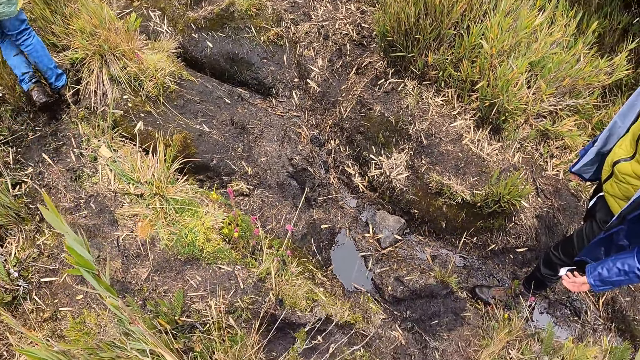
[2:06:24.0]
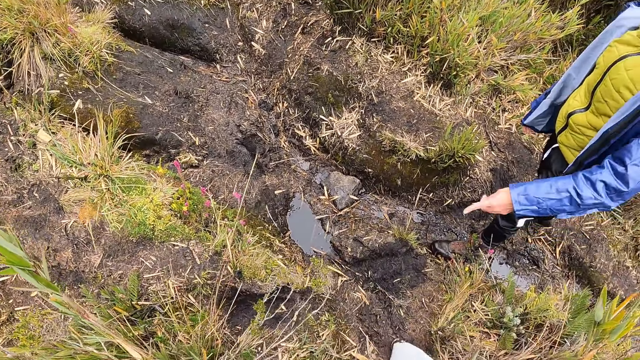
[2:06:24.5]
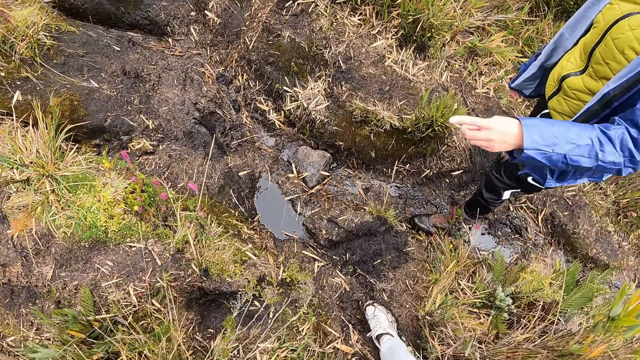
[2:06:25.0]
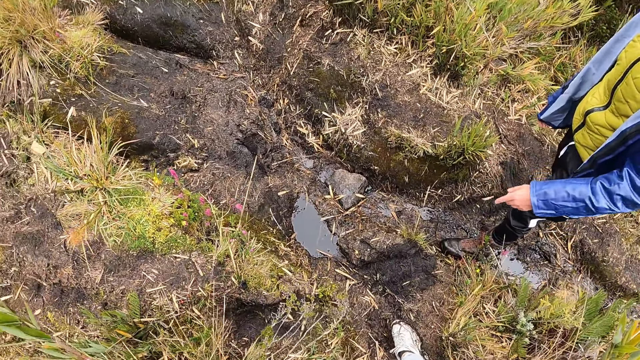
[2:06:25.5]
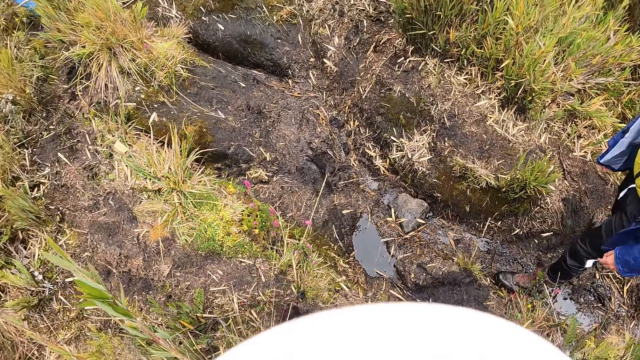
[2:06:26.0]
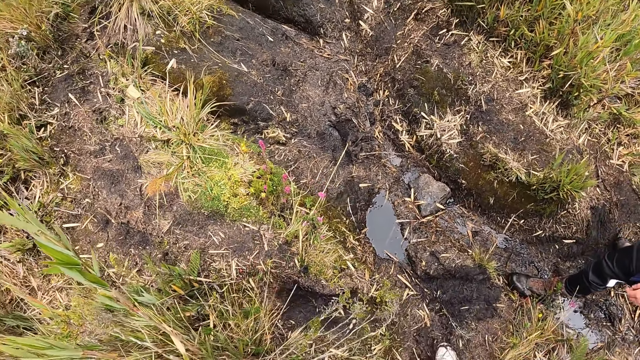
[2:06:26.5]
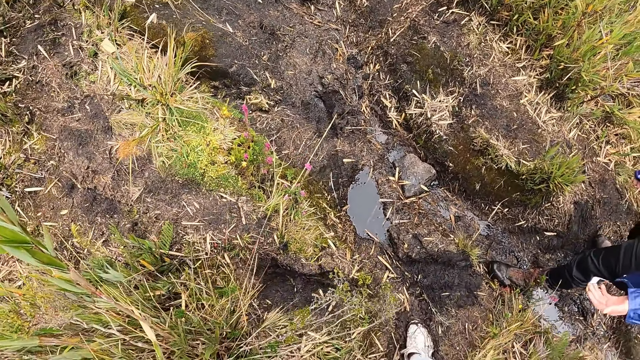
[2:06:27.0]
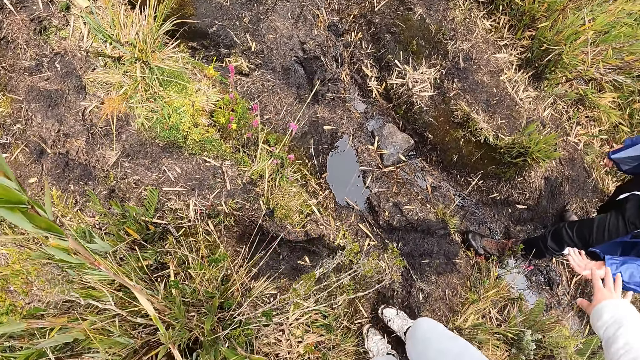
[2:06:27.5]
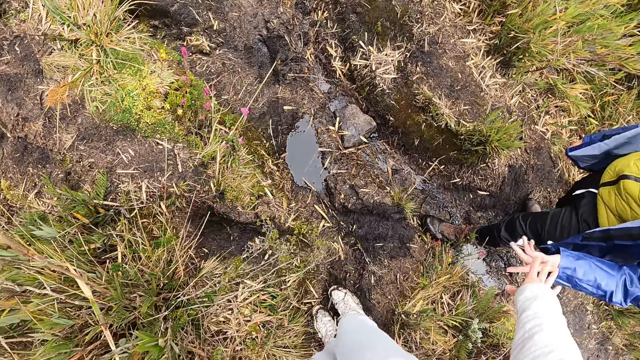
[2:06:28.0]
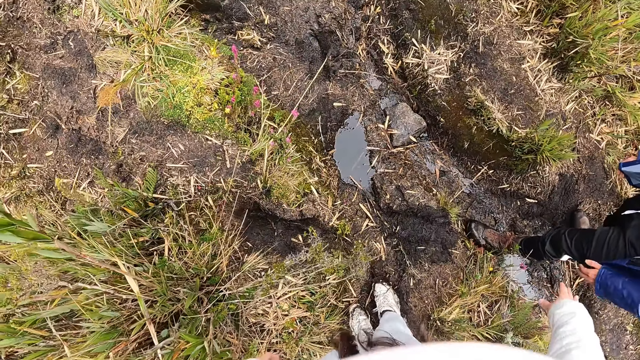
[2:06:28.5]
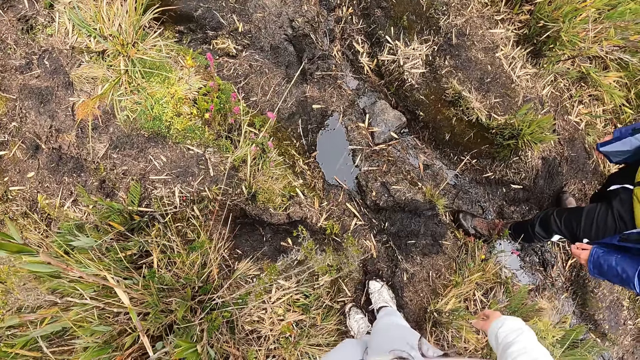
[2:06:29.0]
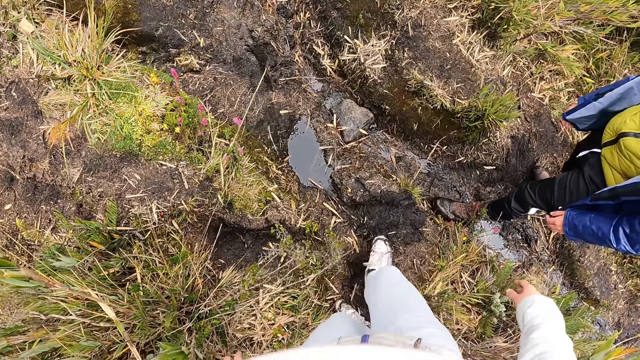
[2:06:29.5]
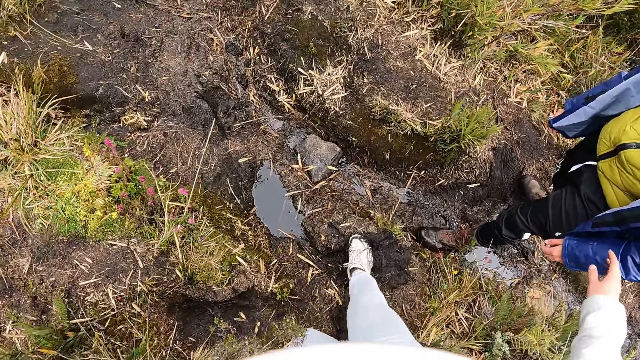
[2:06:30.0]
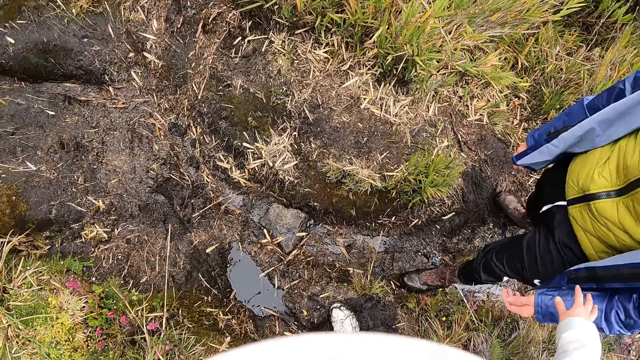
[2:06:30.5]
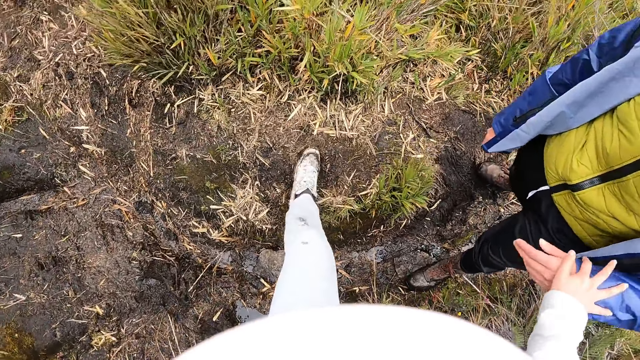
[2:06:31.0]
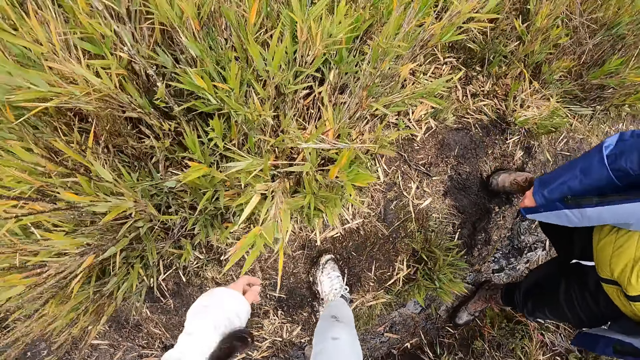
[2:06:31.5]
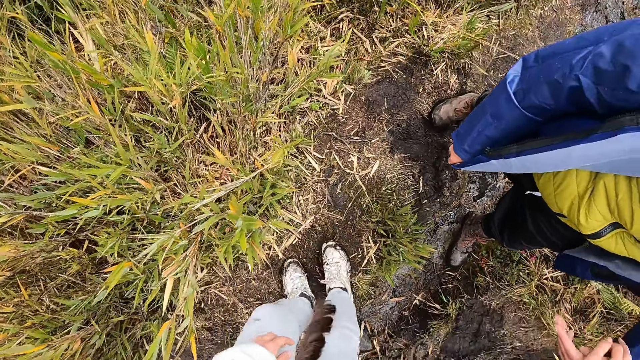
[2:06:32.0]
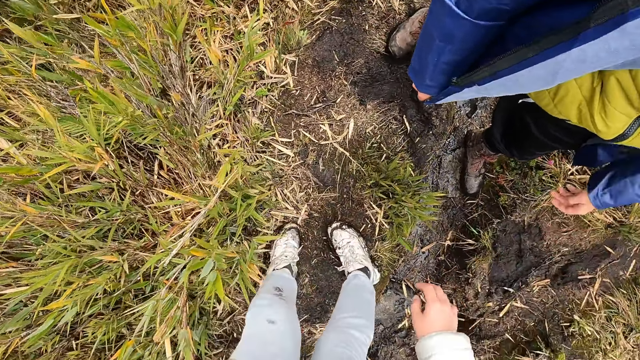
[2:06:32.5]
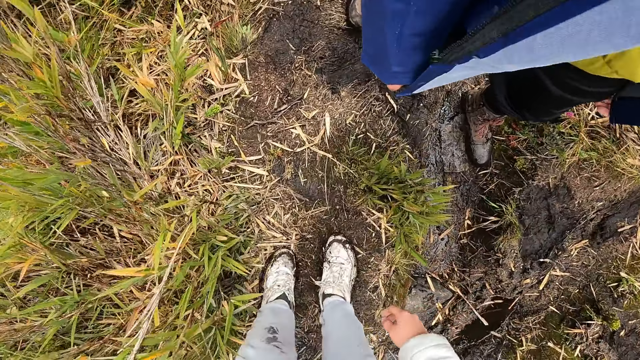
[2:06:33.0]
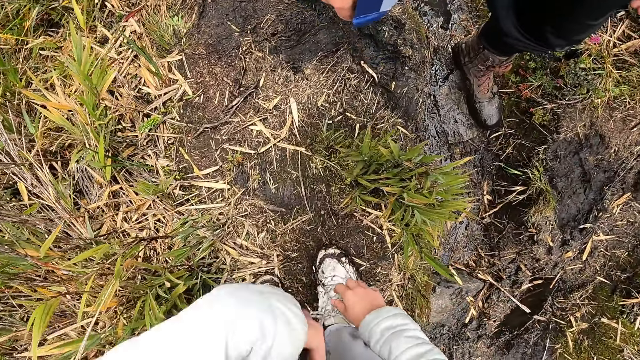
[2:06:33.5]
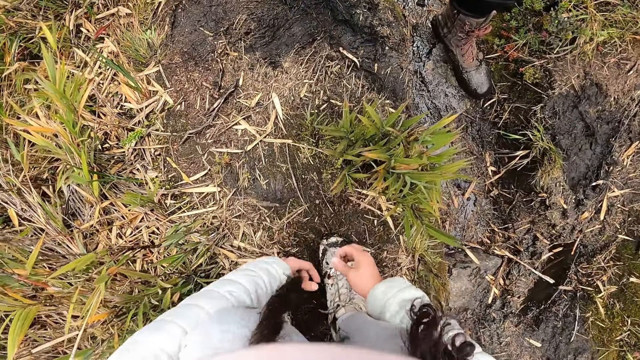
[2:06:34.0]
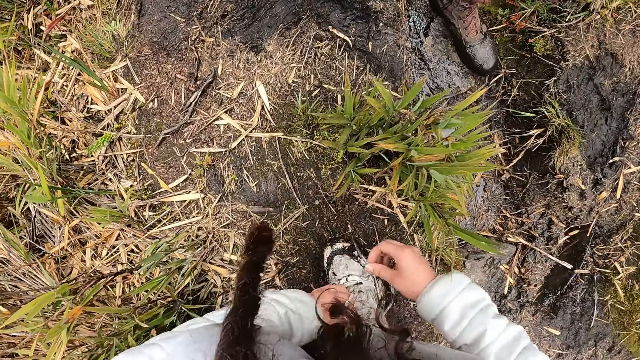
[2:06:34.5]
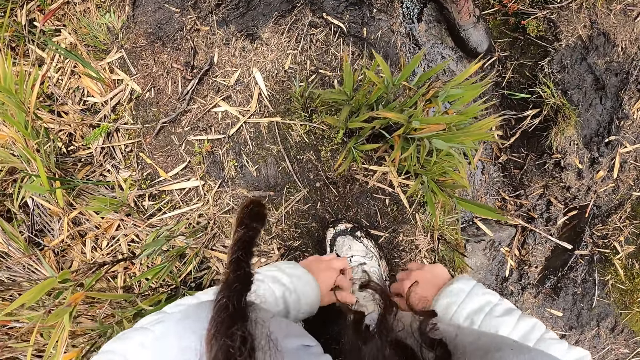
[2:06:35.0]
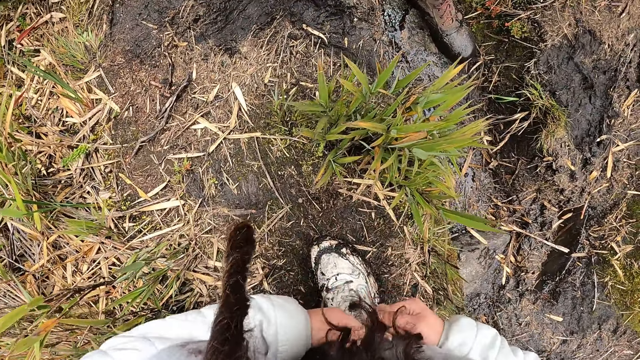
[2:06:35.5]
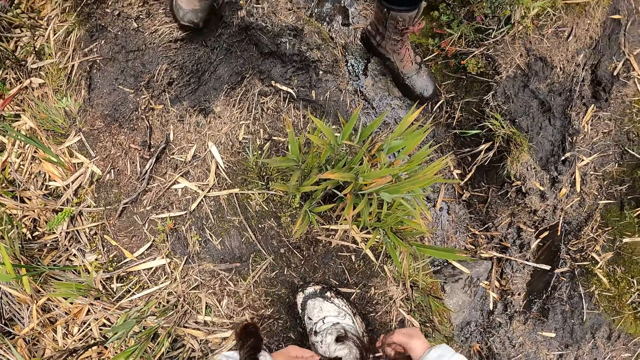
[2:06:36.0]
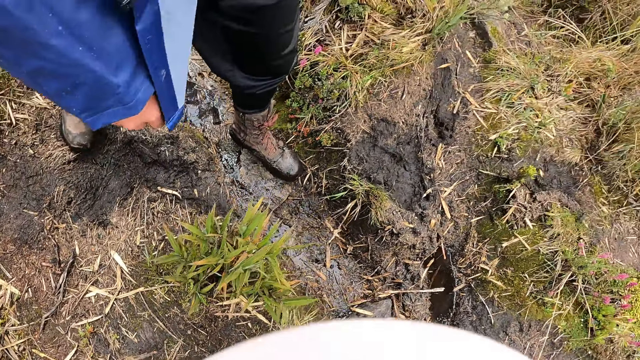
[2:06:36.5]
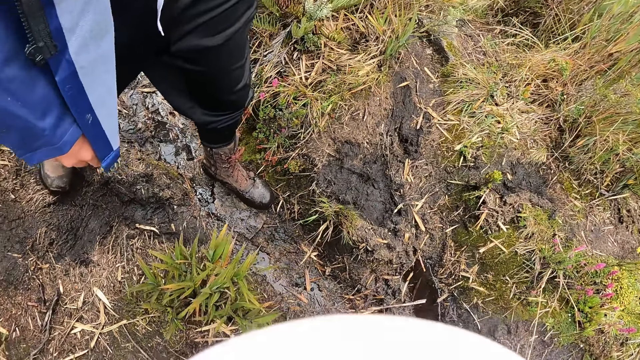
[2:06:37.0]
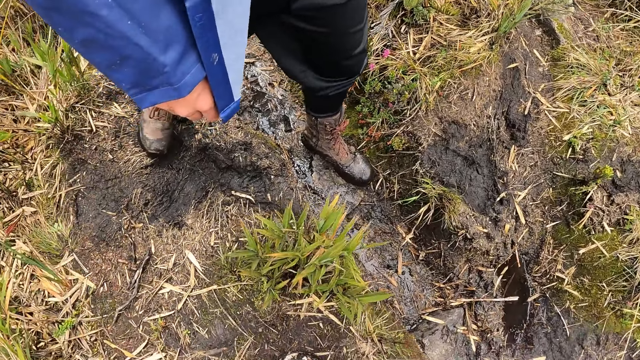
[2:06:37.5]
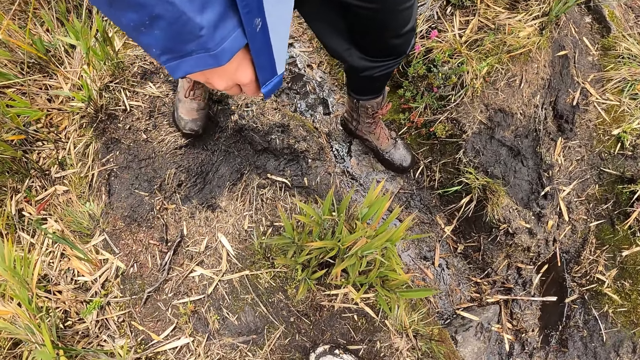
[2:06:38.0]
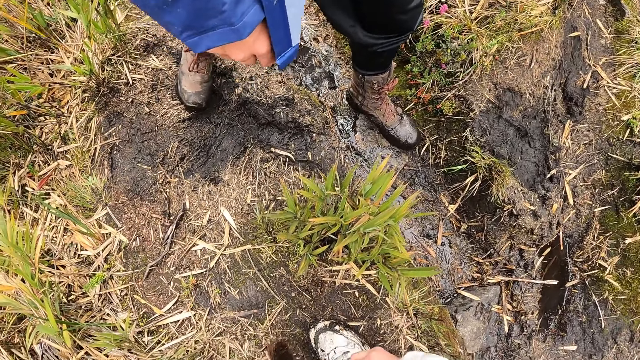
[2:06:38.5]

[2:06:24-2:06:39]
A man gesticulates with his left hand. The camera wearer interacts with the man. She stretches her right hand towards the man. The man gesticulates with his left hand. The camera wearer holds the man's left hand with her right hand. She crosses towards the man. She ties the lace on her right sneaker with both hands.

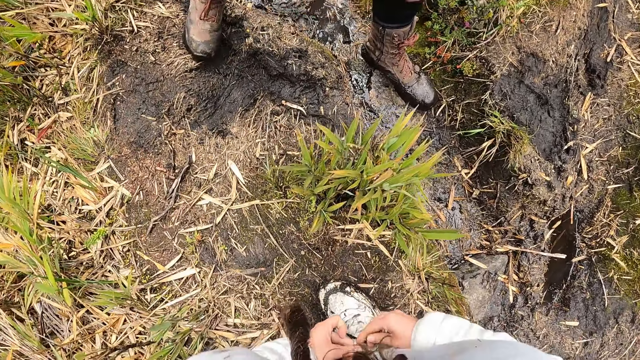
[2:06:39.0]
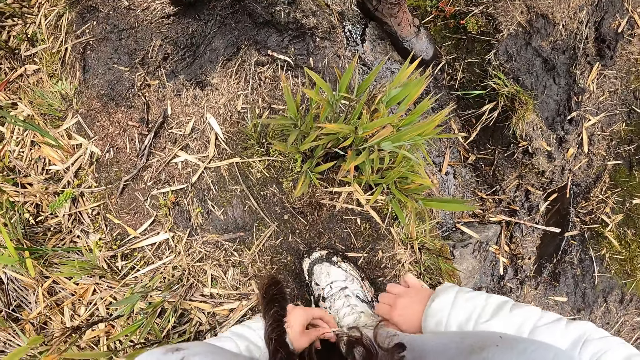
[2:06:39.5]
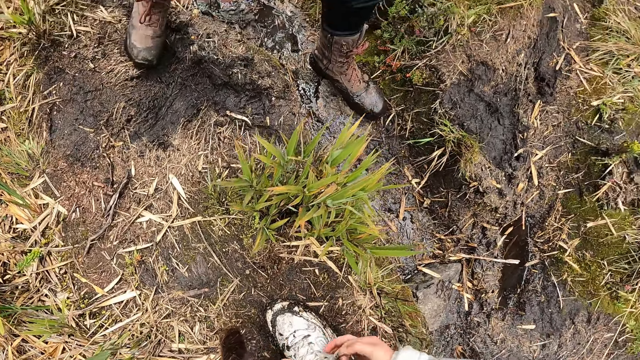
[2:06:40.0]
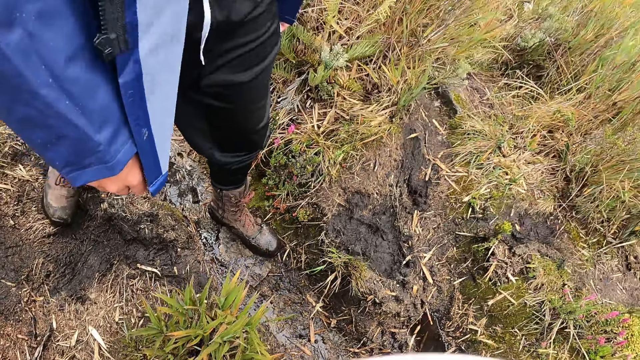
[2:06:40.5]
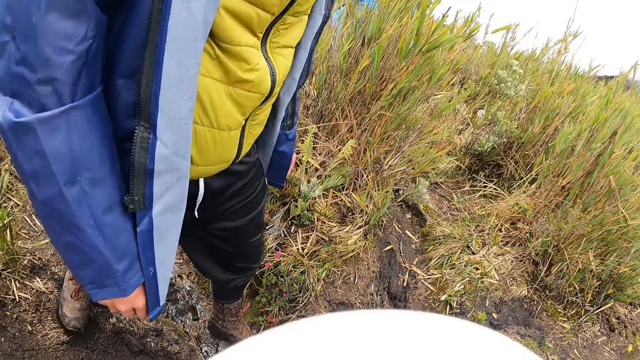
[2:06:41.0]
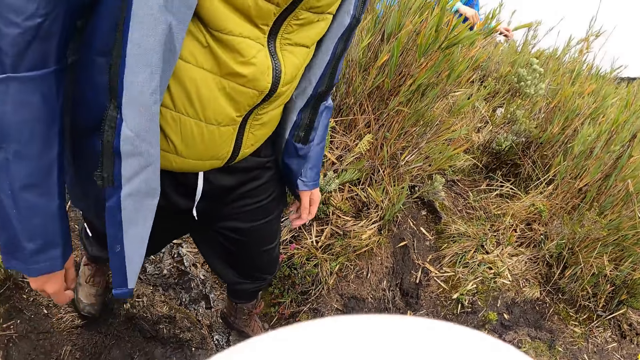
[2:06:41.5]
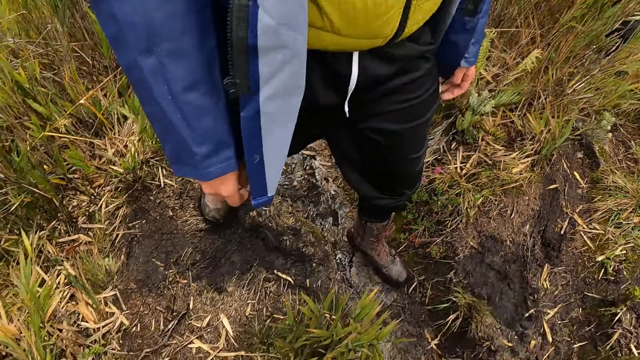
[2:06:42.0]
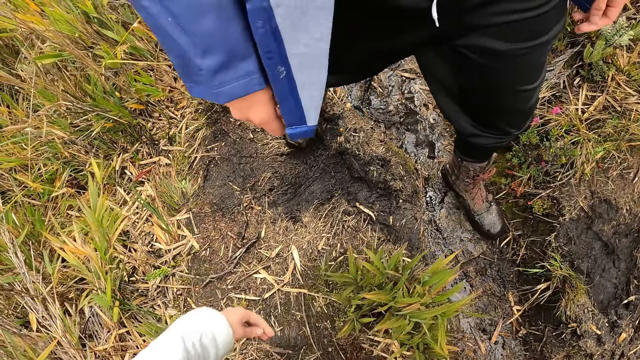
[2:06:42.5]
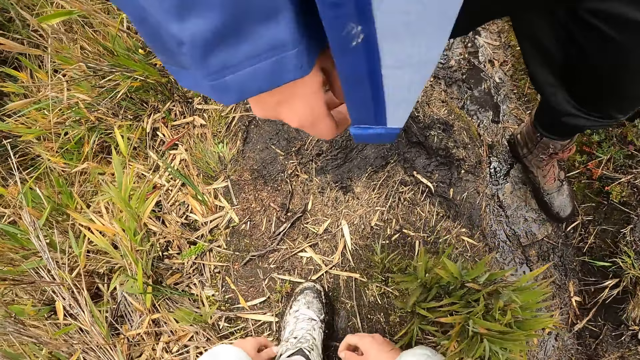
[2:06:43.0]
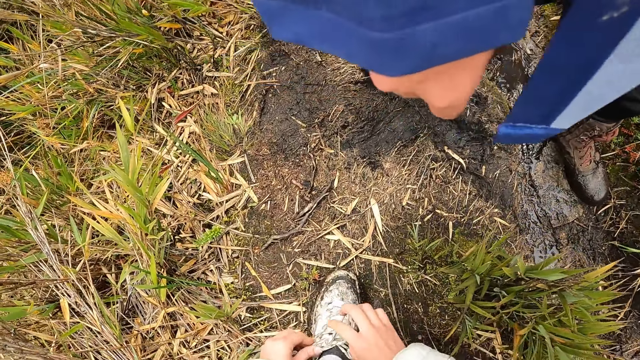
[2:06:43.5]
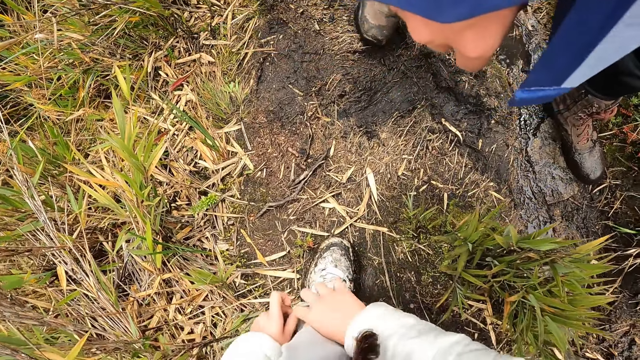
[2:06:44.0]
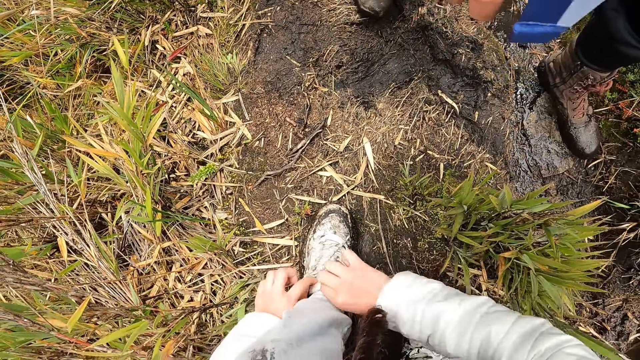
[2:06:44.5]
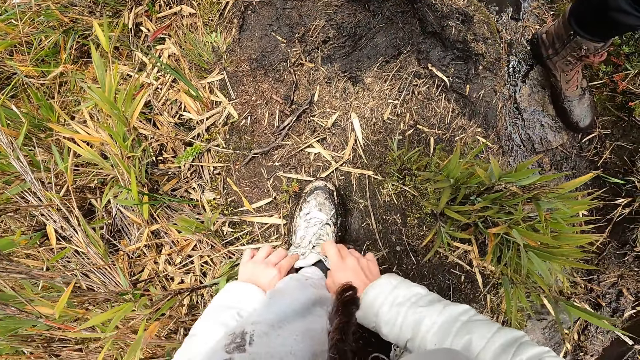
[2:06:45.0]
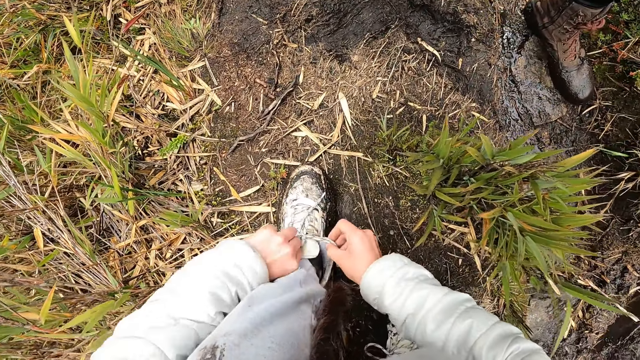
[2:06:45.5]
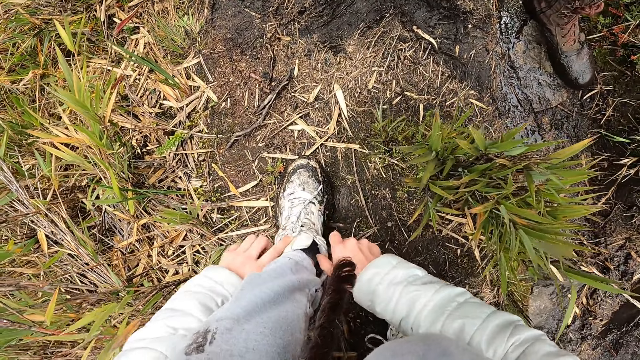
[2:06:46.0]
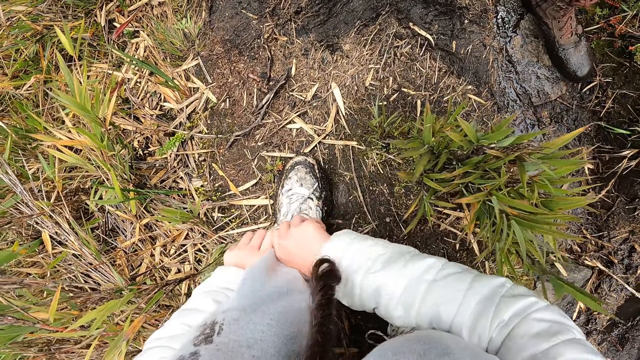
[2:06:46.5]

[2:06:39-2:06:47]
The camera wearer adjusts the tongue of her left sneaker with both hands.
